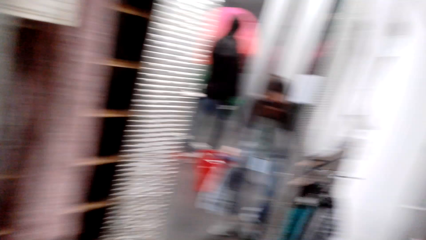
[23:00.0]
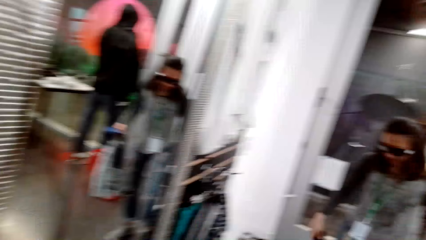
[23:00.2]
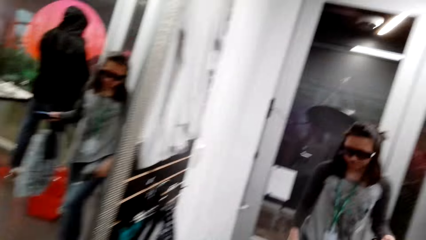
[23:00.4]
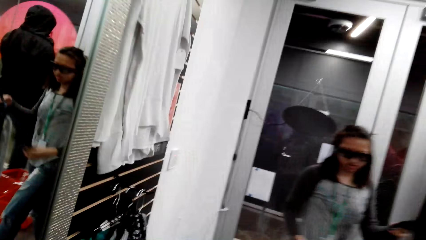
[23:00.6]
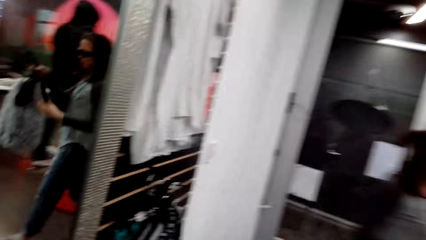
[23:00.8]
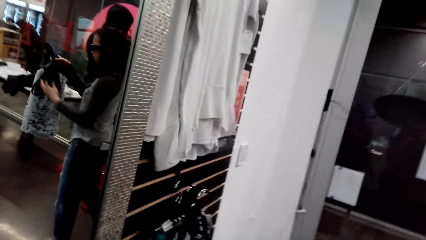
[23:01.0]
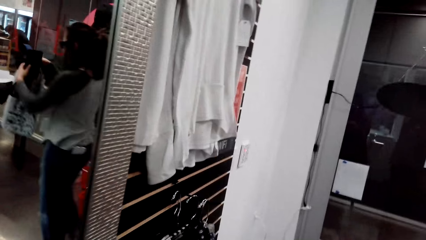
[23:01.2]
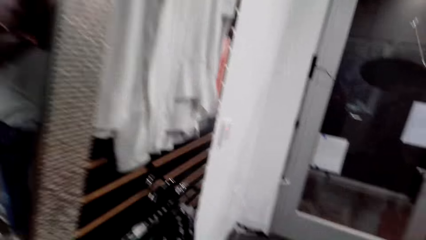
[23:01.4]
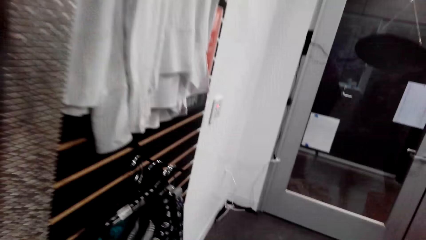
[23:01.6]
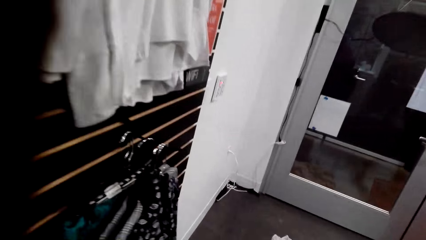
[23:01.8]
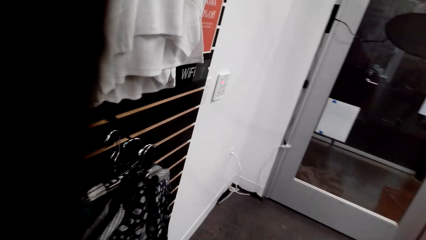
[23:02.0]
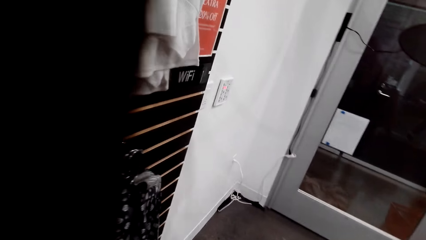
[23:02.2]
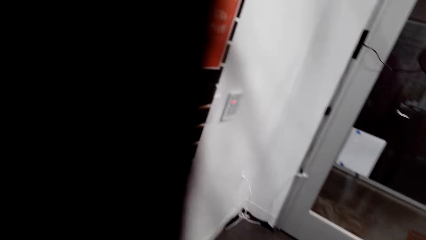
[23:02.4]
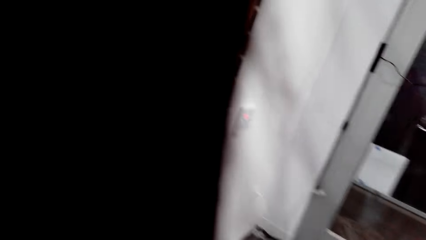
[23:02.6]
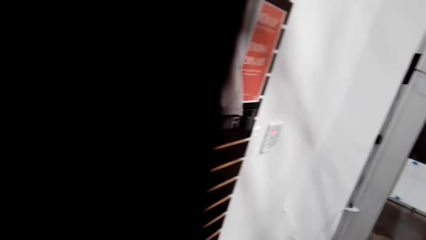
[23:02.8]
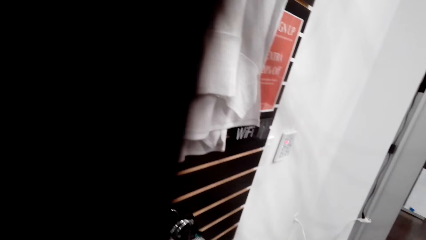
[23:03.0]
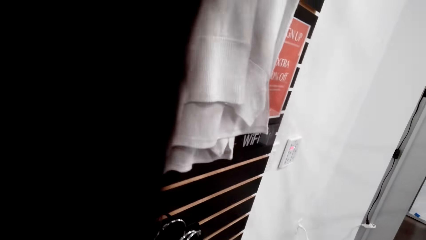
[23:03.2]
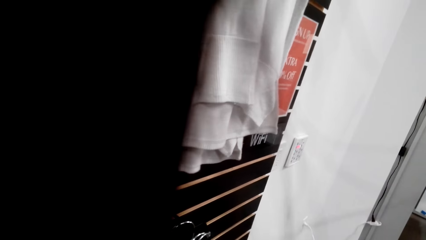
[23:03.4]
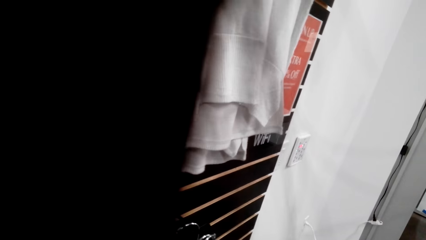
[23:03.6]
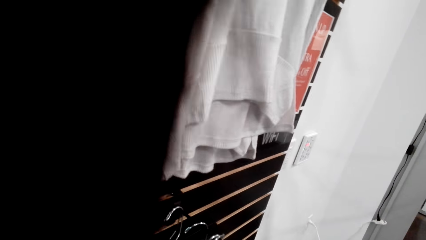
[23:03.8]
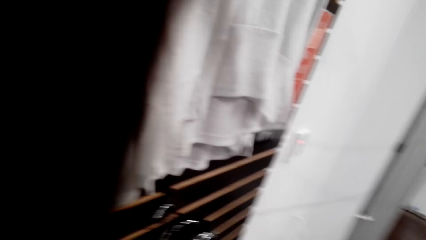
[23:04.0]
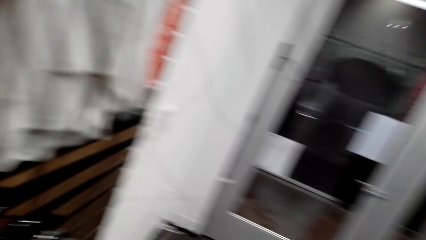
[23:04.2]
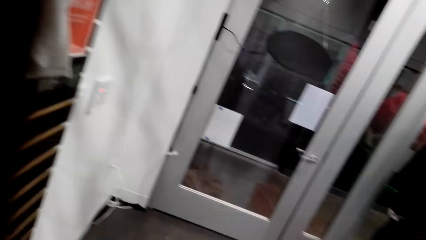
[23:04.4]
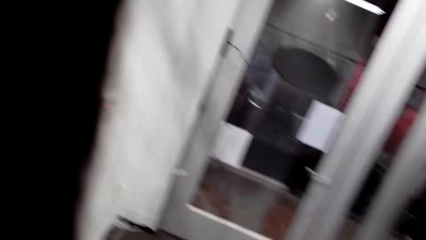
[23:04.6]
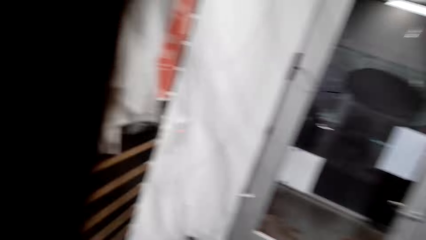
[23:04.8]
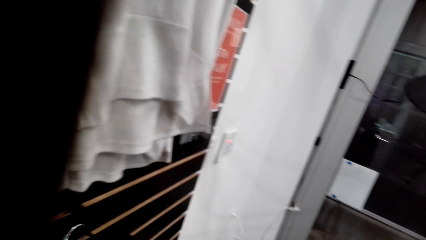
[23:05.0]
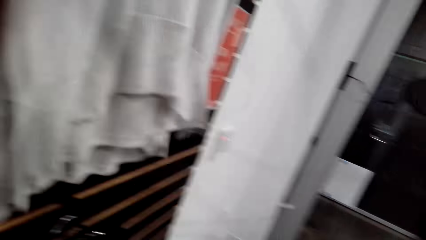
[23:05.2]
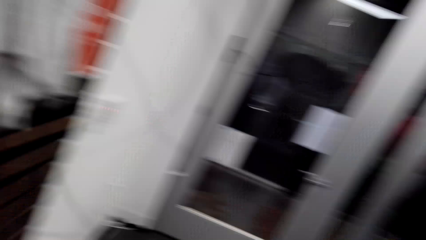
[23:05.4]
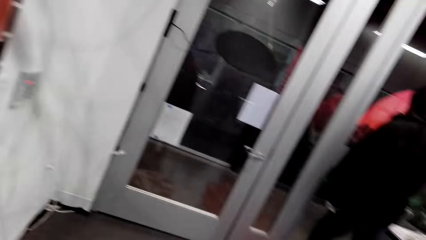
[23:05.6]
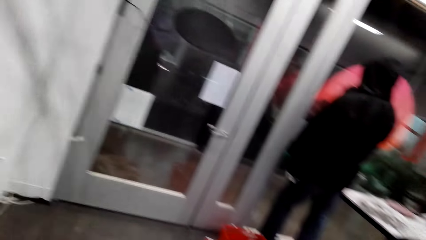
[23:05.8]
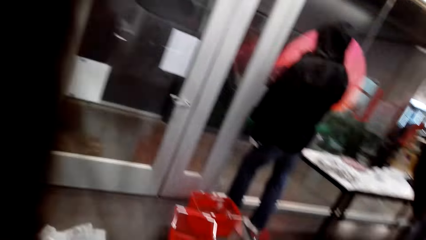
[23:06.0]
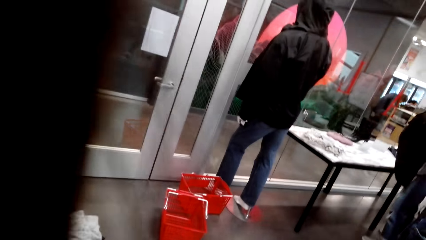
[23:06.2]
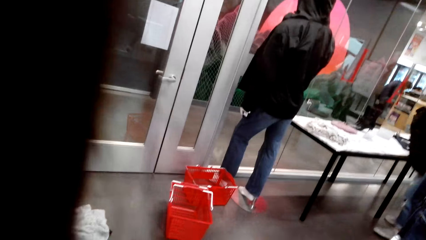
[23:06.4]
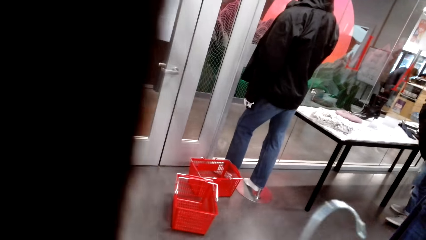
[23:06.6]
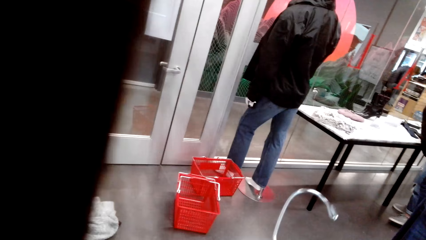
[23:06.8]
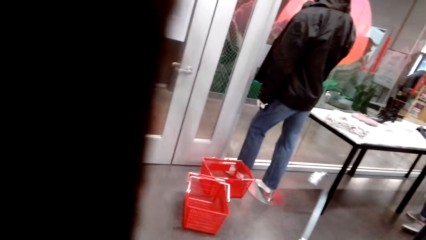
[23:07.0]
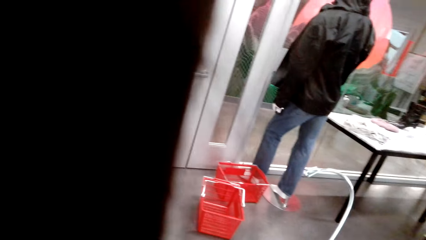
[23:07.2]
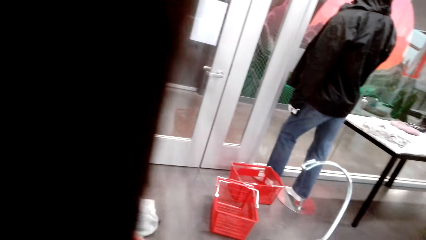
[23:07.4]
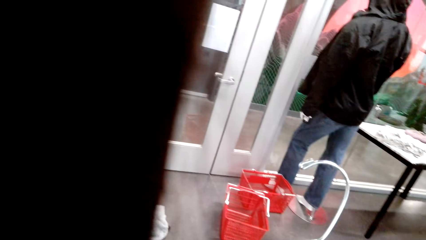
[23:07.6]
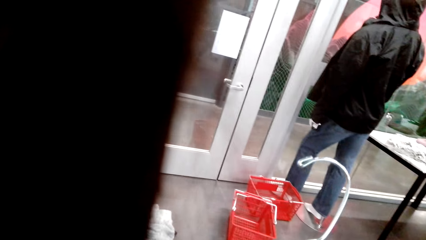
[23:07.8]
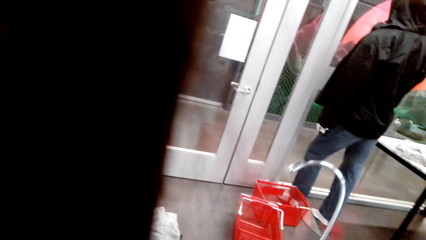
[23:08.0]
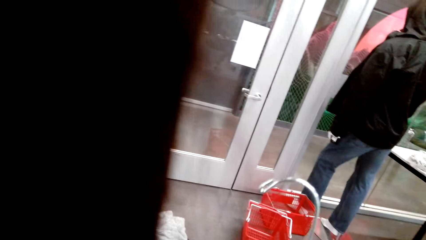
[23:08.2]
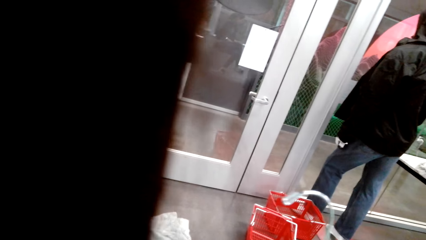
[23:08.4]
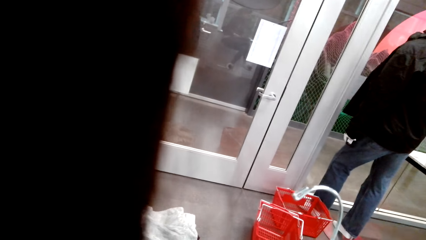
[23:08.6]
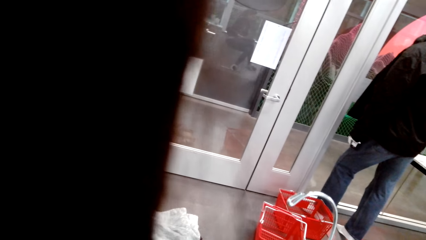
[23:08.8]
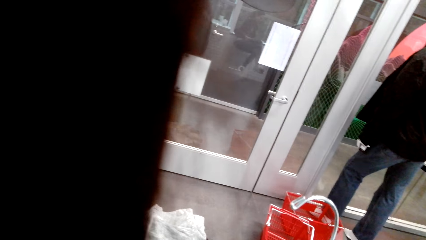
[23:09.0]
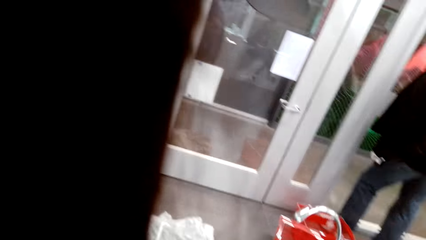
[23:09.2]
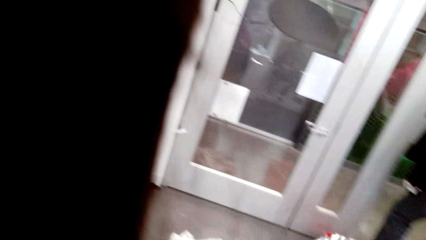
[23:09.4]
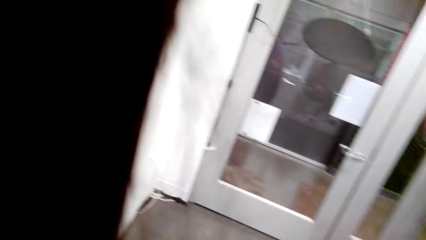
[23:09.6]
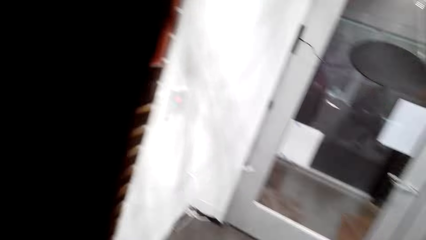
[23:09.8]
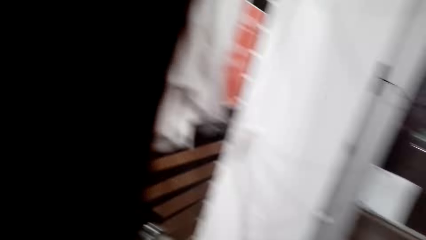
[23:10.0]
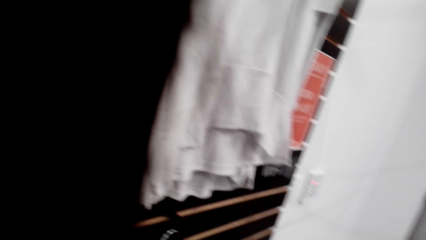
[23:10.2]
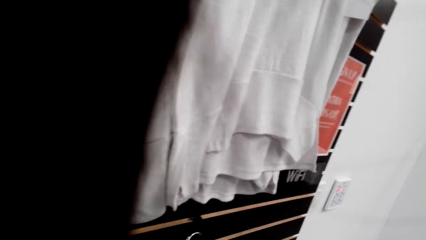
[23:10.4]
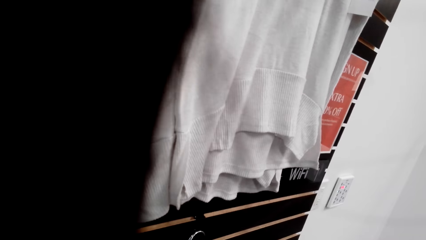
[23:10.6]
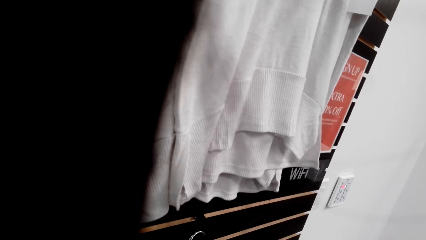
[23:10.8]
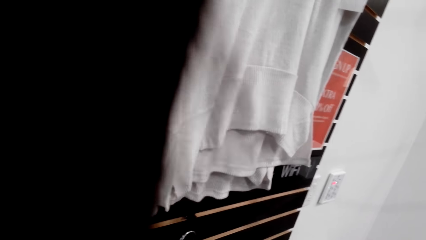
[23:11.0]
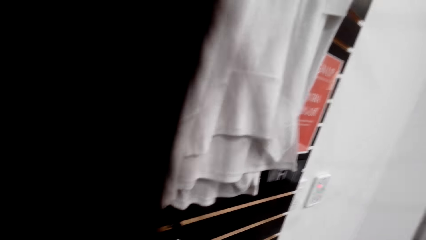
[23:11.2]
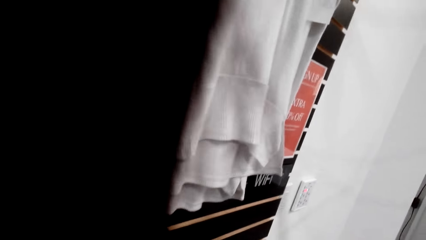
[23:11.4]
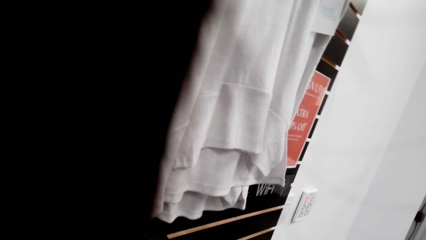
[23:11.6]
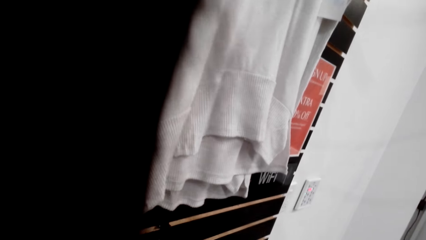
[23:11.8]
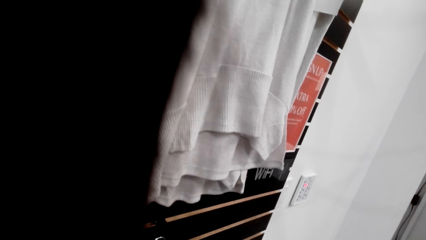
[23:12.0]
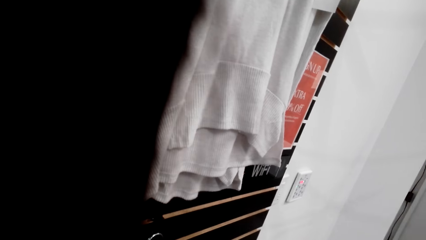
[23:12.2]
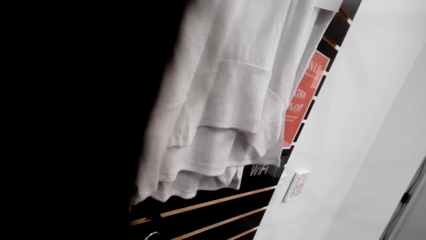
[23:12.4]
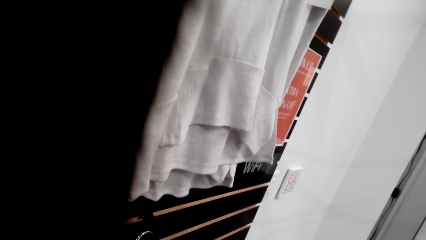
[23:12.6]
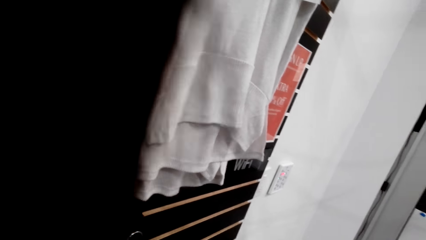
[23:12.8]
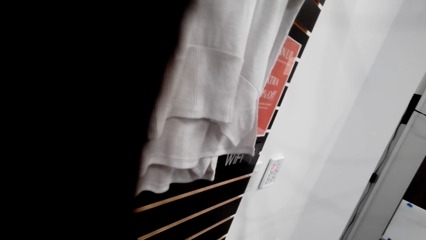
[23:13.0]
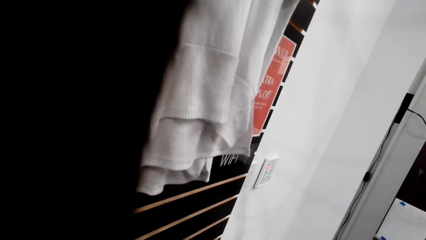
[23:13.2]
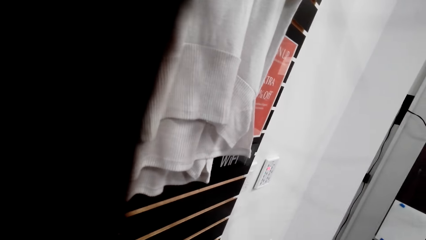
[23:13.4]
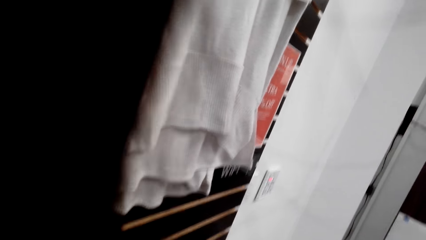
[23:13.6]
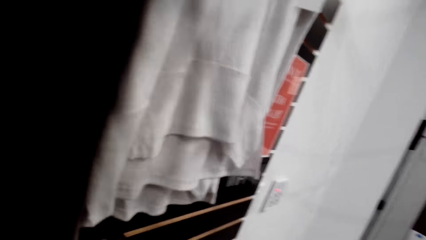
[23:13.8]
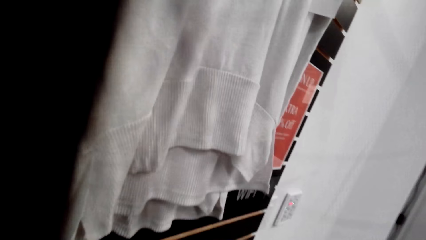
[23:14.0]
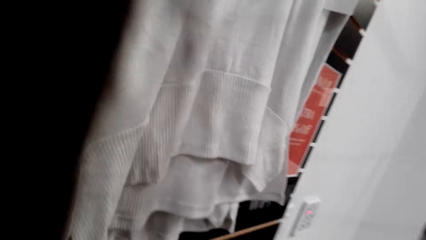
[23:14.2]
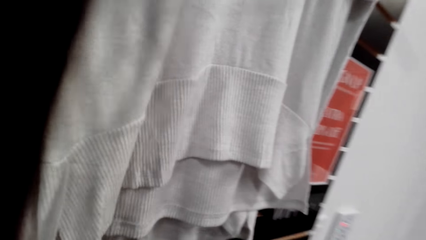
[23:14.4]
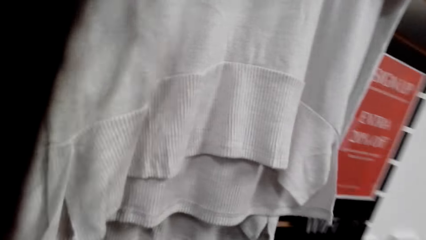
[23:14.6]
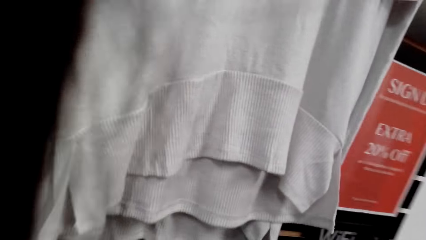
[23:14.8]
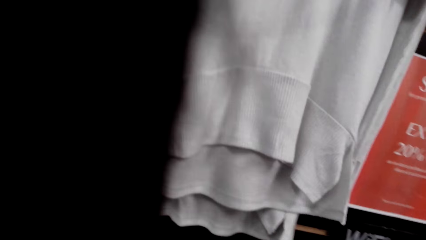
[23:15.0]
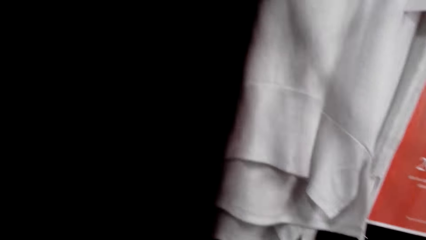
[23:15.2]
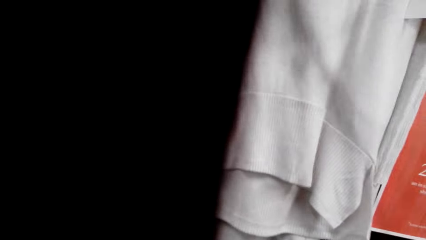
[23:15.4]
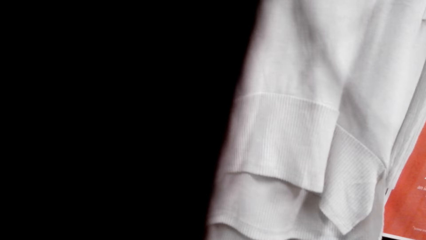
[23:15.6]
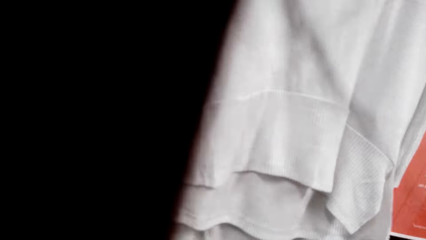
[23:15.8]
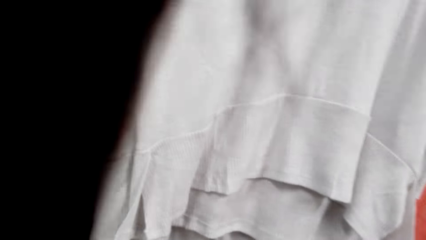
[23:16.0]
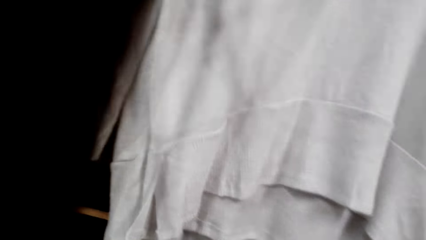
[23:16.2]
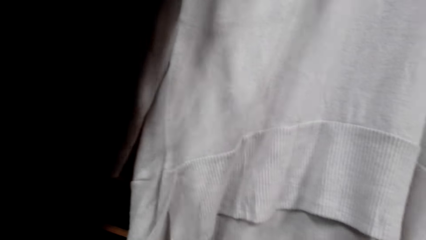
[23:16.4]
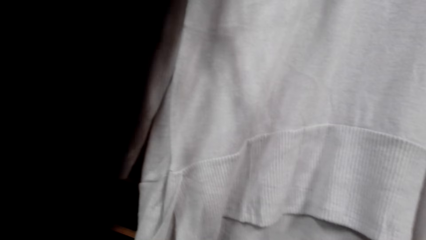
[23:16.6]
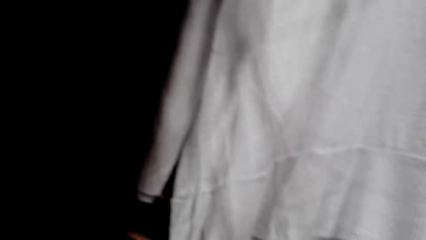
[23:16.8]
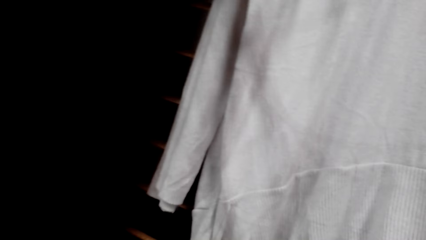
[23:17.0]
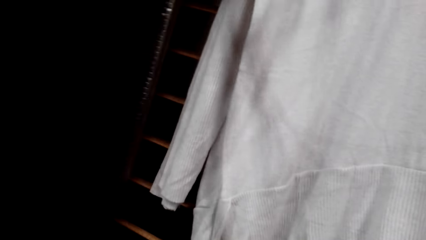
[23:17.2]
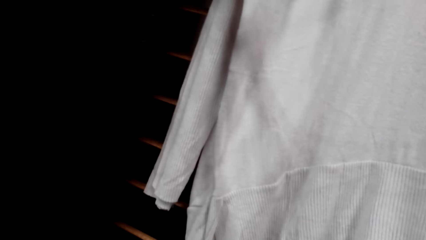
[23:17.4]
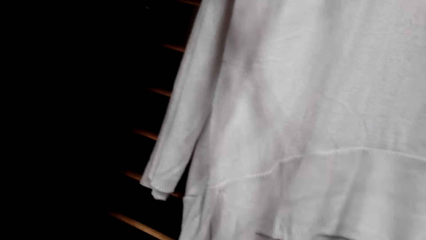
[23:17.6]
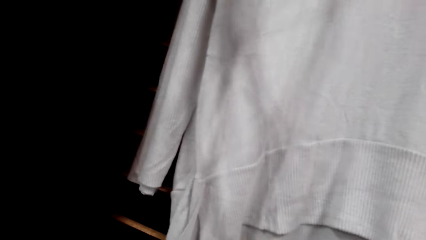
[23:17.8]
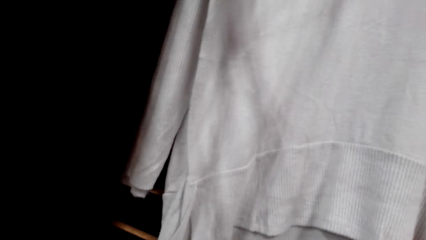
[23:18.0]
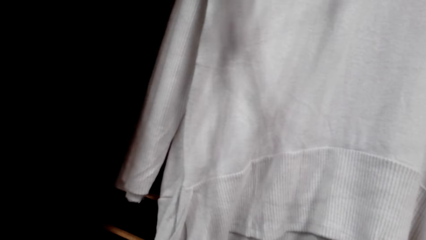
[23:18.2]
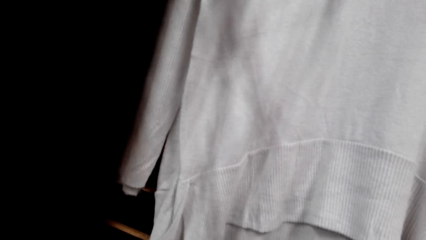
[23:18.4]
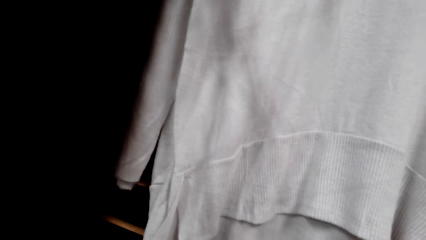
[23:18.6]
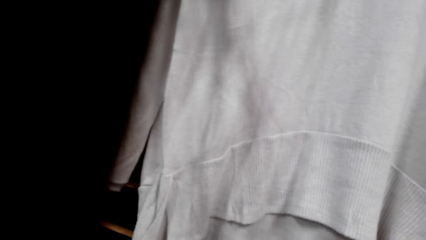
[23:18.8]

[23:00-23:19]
A person holds a shirt in her hands. The camera wearer holds the cloth.
